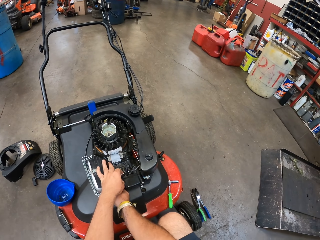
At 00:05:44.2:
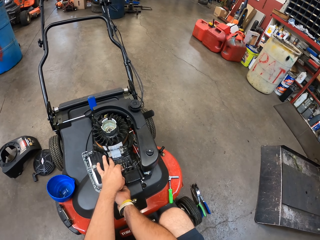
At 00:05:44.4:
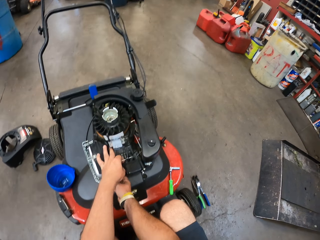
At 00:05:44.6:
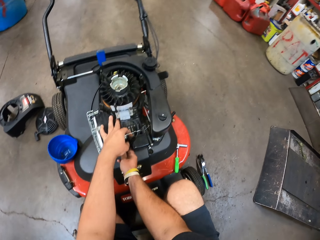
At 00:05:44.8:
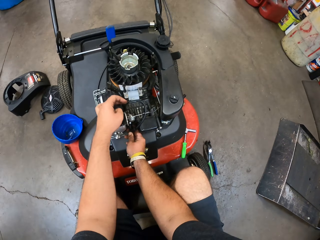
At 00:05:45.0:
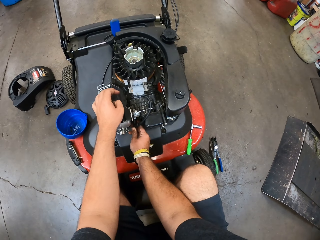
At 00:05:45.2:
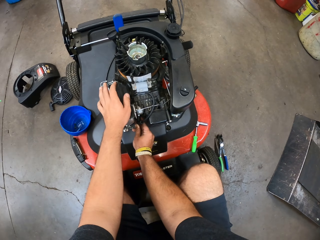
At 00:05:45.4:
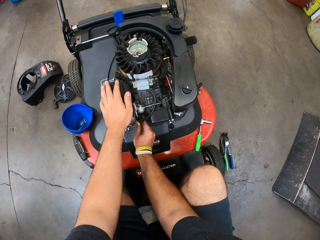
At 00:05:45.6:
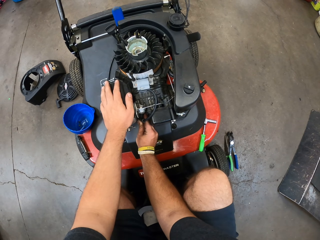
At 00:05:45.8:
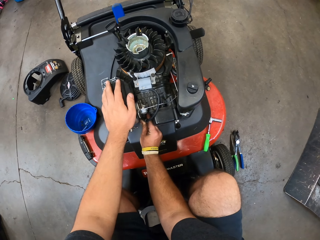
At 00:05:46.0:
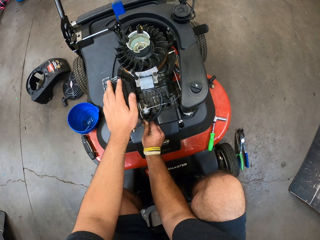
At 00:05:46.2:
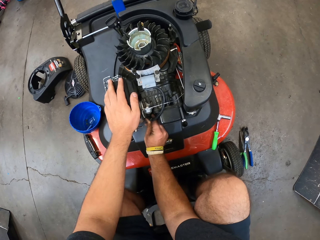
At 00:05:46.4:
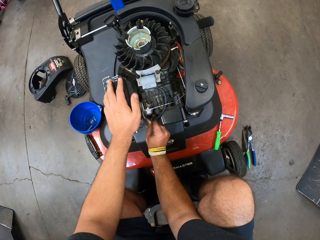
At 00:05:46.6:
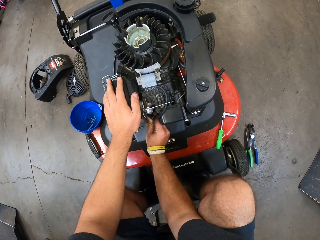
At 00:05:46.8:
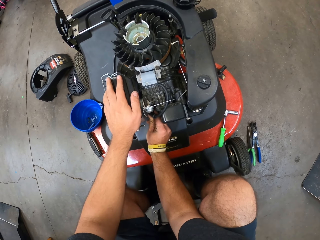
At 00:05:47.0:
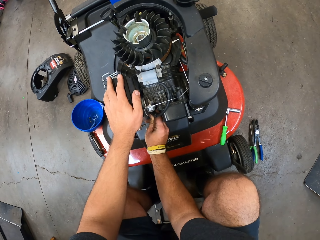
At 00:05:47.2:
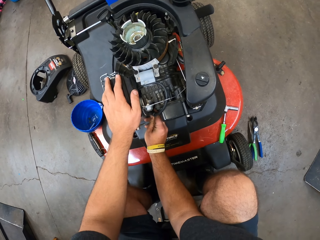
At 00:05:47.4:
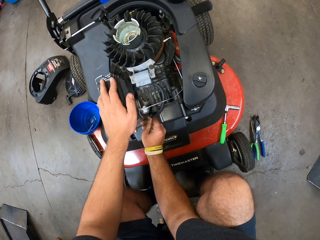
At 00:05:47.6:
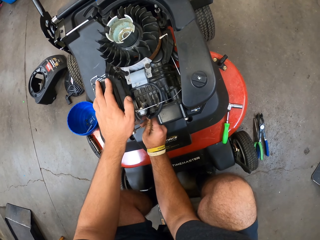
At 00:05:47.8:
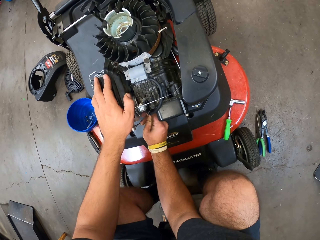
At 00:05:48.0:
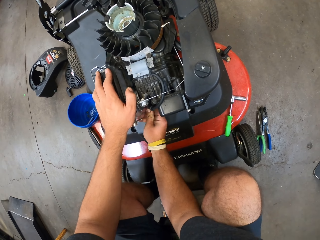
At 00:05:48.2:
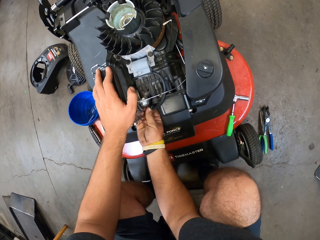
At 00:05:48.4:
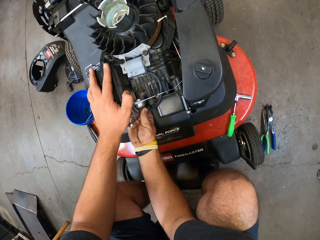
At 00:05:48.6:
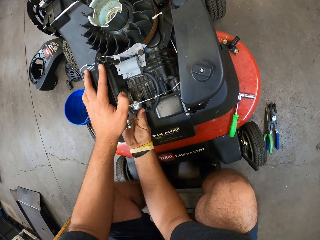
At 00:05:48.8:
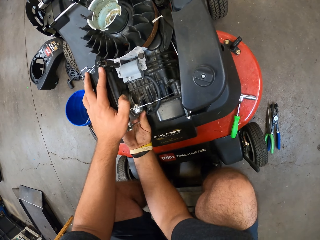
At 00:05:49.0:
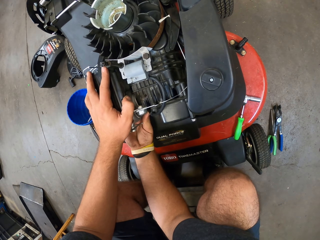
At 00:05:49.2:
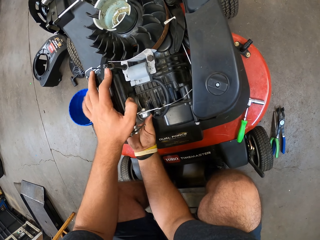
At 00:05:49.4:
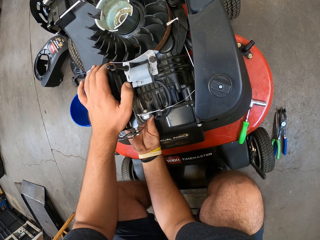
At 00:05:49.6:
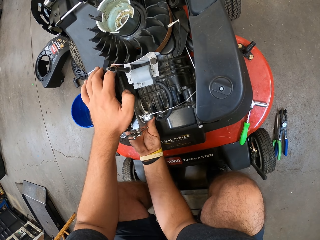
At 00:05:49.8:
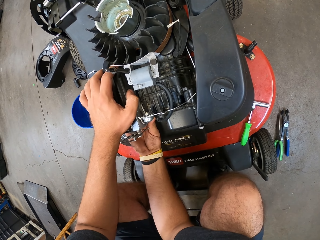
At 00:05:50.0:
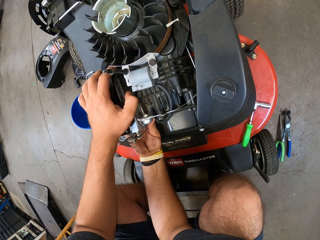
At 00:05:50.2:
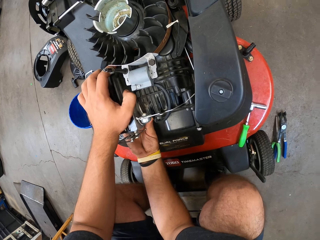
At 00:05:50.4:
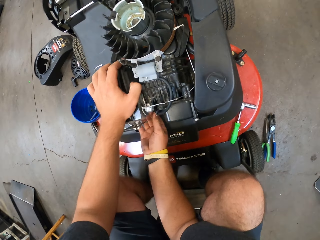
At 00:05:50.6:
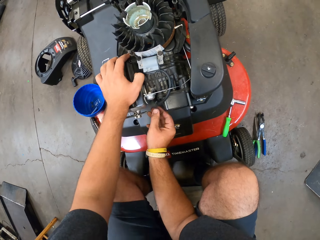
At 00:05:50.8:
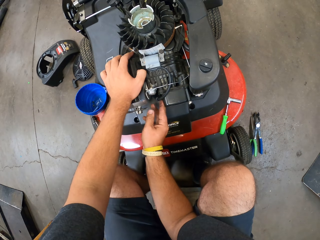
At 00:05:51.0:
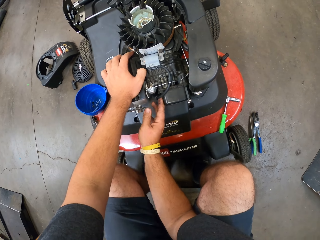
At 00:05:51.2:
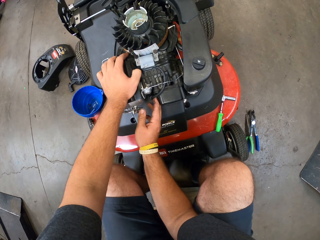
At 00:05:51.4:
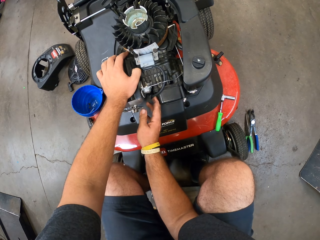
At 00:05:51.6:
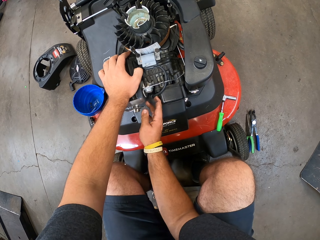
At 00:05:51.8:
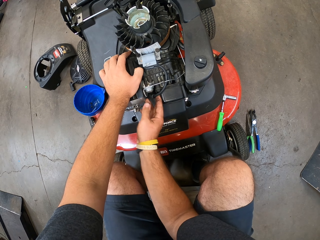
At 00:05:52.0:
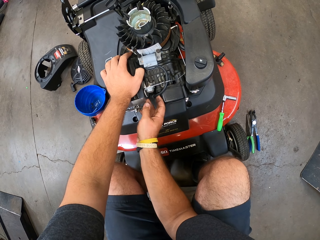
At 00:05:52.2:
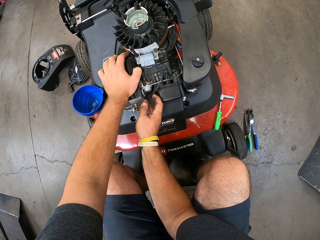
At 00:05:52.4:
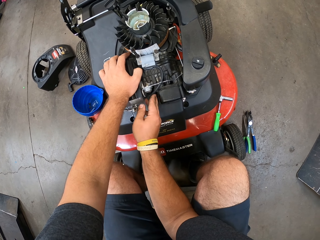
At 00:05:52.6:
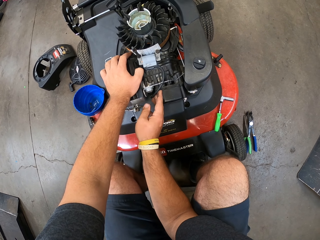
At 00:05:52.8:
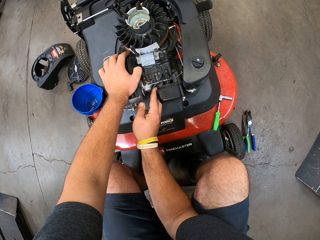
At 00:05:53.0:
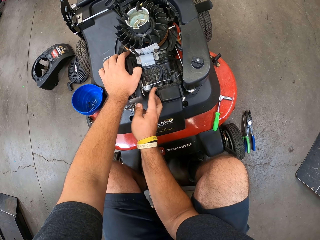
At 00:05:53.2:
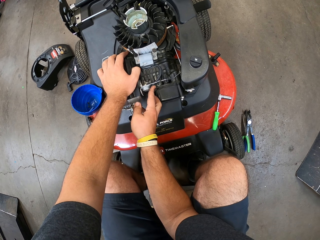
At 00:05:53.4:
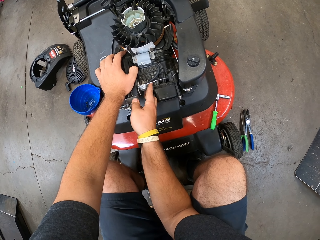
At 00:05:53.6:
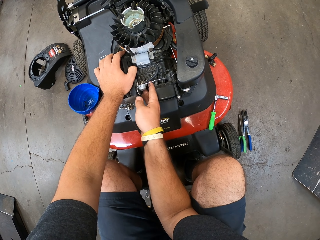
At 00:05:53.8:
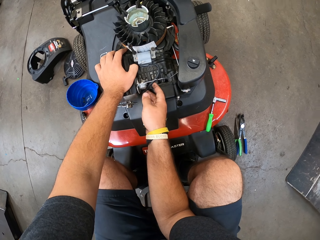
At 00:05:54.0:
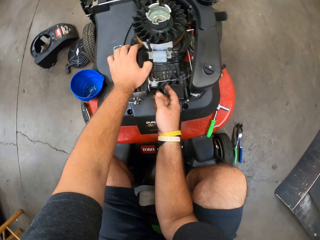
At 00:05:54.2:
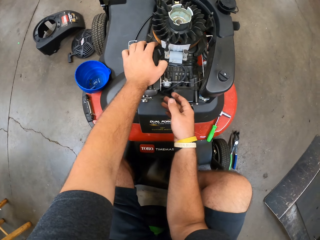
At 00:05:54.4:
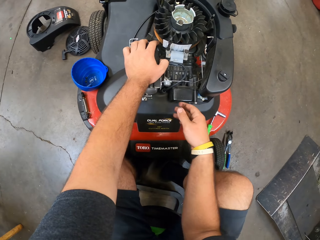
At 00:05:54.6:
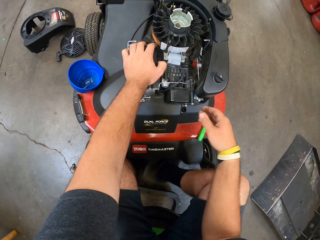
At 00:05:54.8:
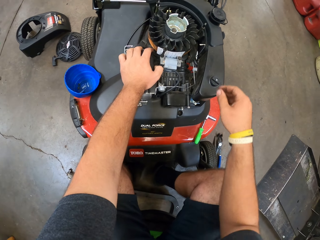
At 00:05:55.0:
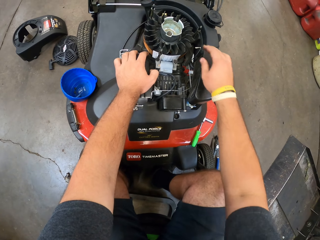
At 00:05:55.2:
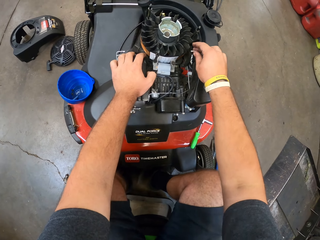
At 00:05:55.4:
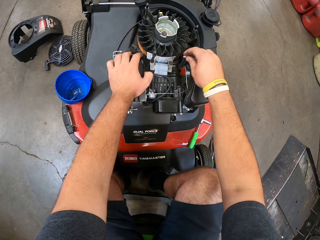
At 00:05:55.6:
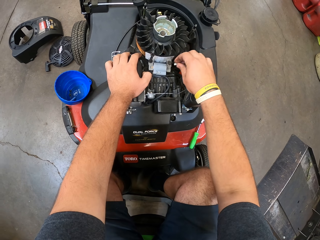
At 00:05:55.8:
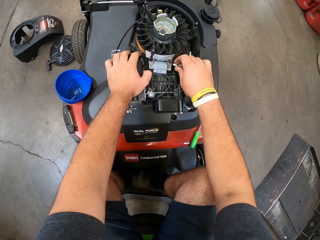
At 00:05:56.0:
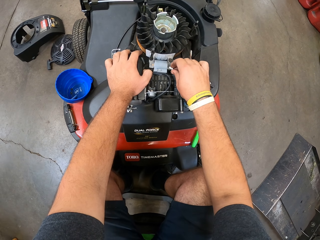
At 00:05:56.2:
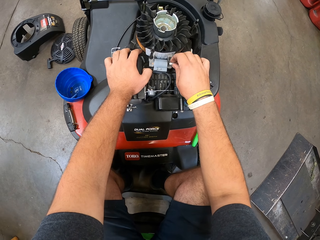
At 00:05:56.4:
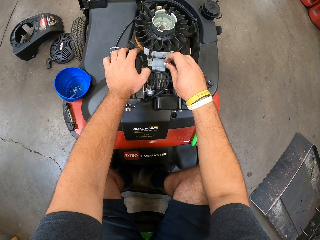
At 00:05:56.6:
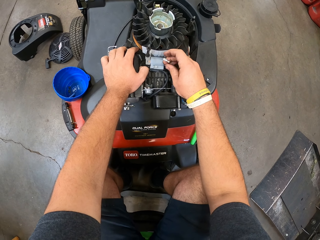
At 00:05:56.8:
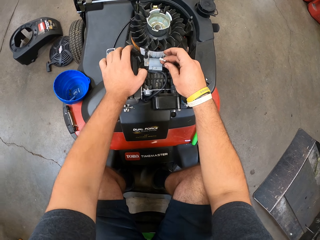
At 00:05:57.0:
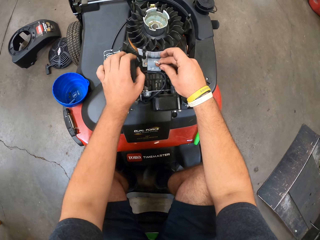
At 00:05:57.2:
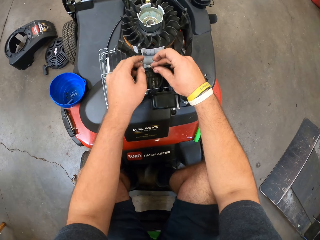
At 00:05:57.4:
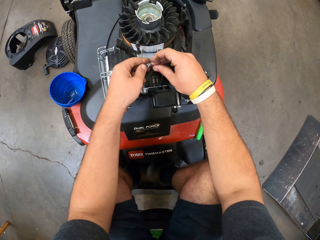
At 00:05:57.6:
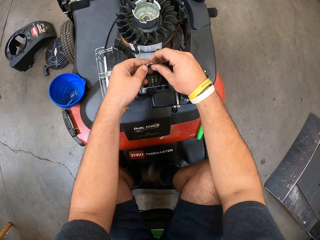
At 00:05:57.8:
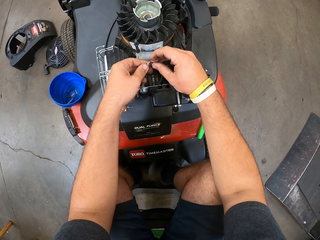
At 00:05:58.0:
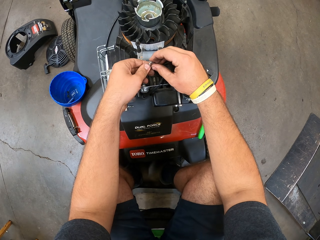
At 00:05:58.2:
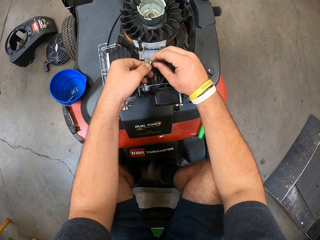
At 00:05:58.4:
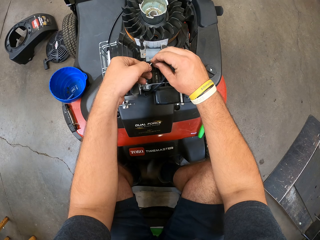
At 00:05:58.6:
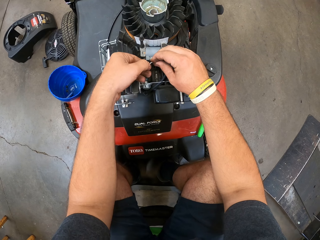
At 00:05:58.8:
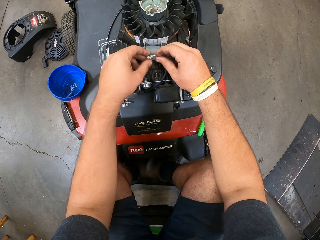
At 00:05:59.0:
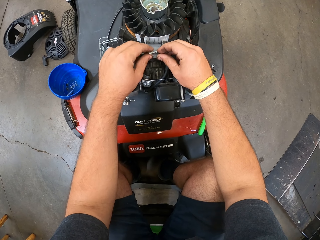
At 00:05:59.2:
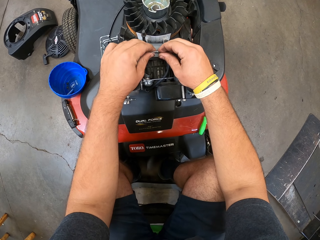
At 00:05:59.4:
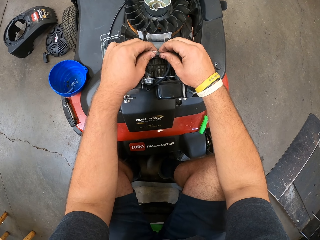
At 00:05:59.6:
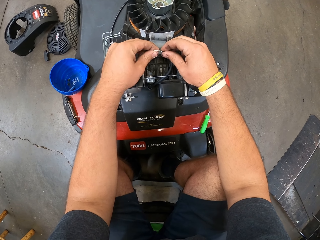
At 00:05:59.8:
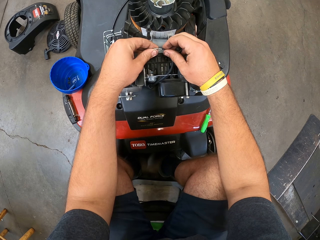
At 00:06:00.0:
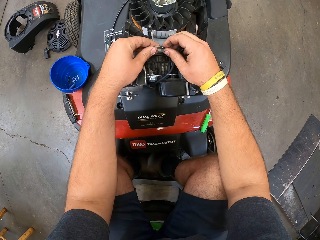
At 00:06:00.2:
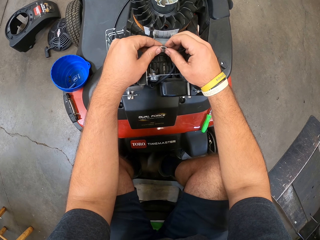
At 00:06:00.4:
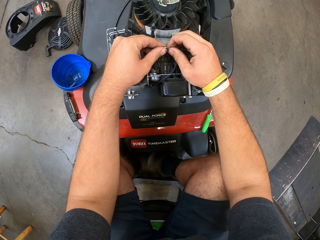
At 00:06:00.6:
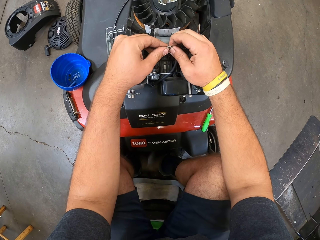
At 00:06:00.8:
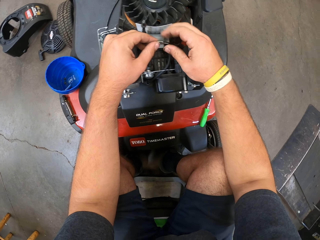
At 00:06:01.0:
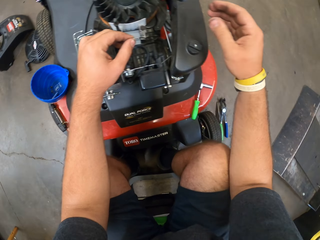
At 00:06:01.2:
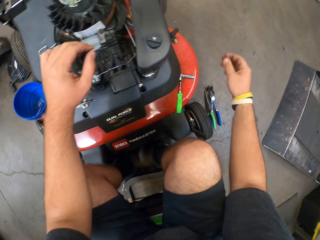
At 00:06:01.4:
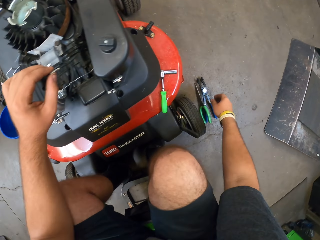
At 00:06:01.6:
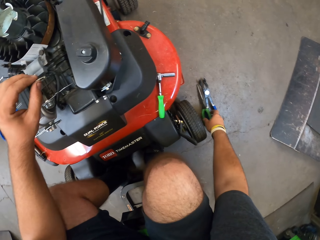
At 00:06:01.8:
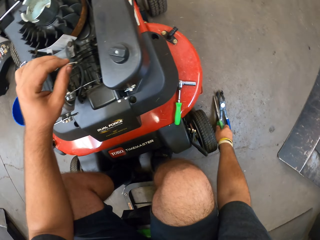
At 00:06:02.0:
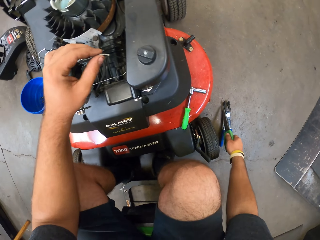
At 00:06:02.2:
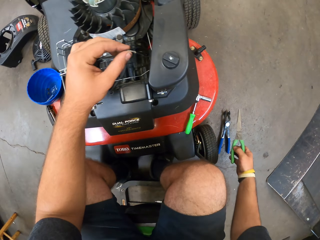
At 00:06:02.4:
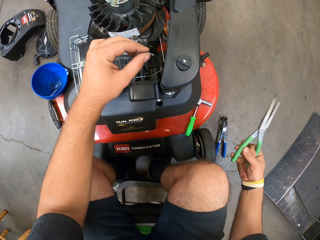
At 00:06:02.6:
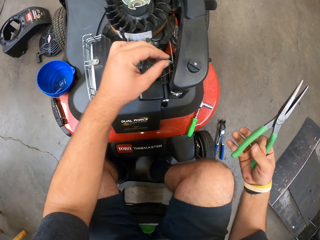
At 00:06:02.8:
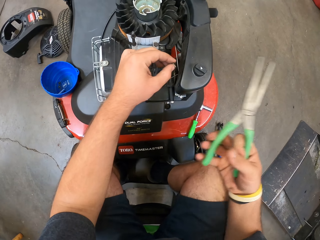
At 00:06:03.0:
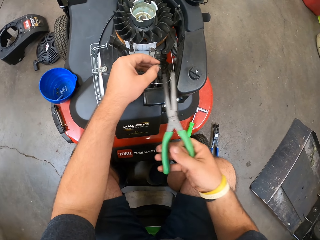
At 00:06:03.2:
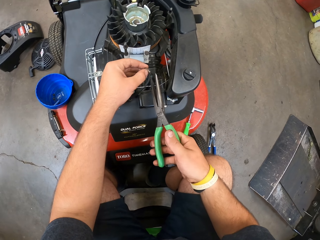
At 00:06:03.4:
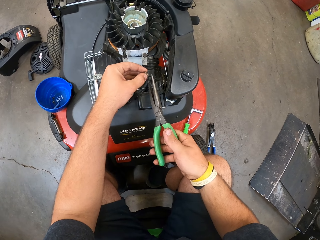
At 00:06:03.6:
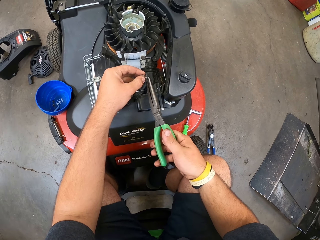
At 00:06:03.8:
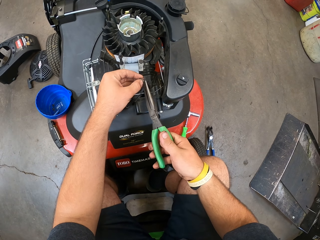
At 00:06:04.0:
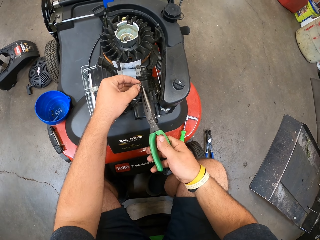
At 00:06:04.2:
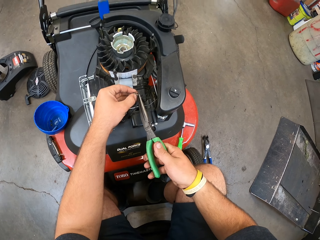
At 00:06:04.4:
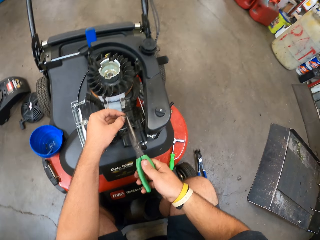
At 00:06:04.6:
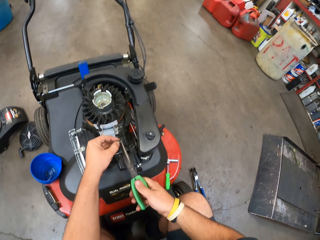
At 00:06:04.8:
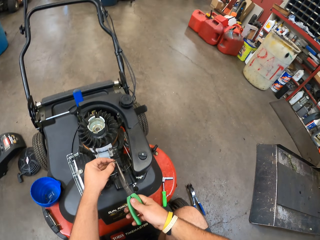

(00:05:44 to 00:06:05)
The camera wearer fixes a wire into the engine. They touch the wire. They fix the spare parts. They pick up a pair of pliers. They cut the wire.
